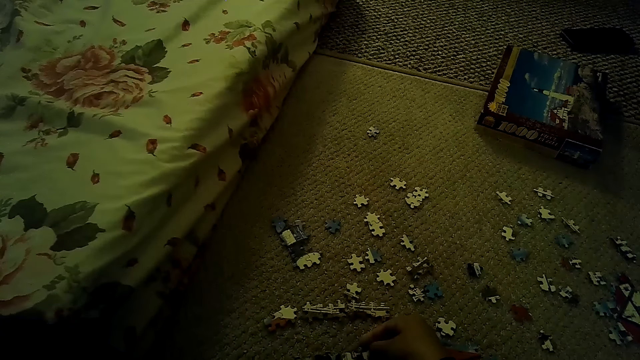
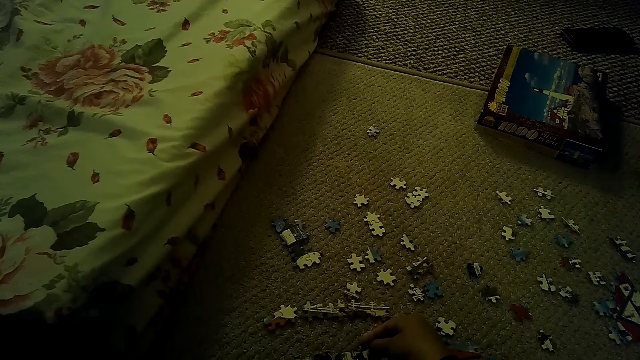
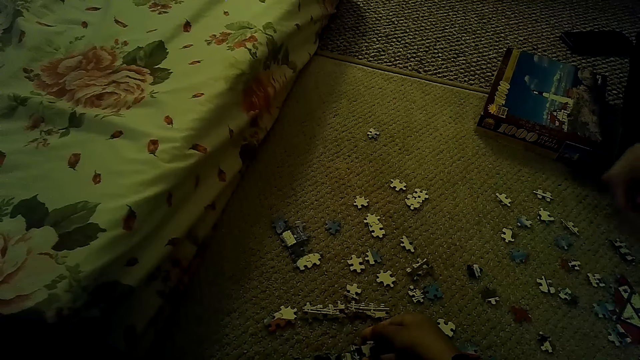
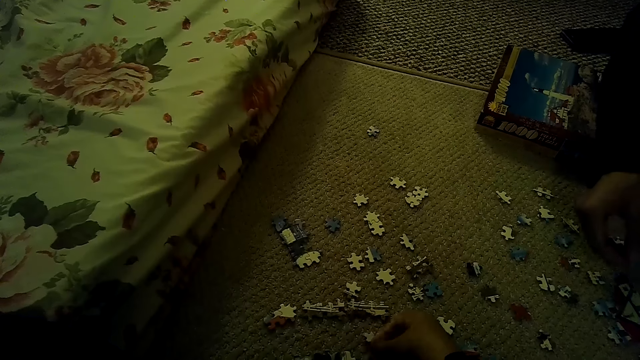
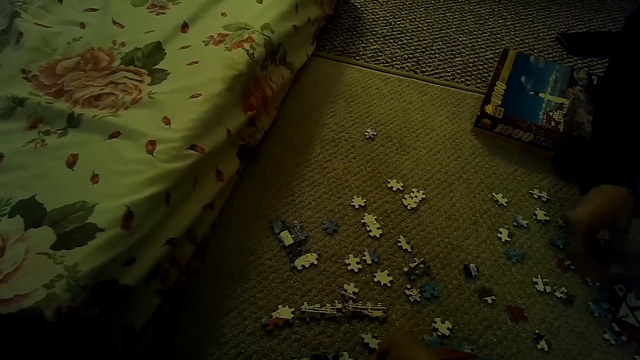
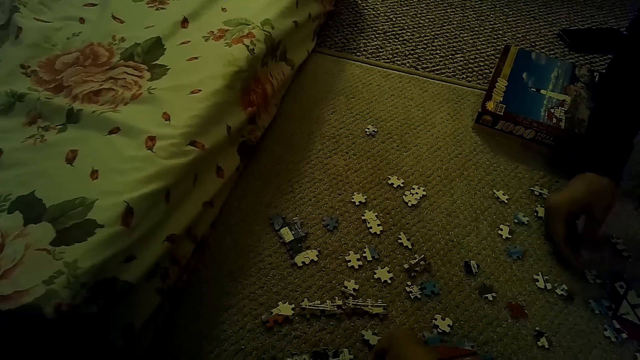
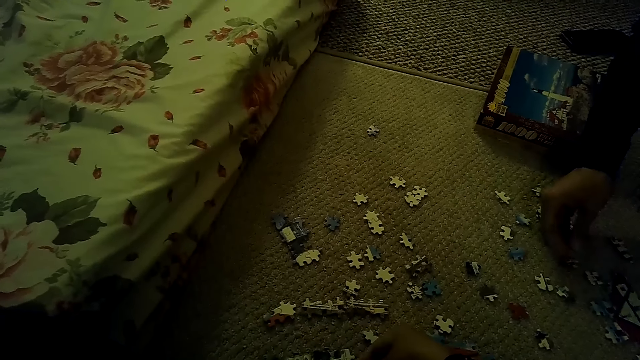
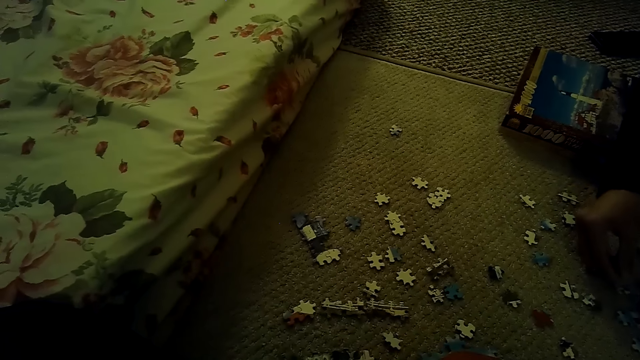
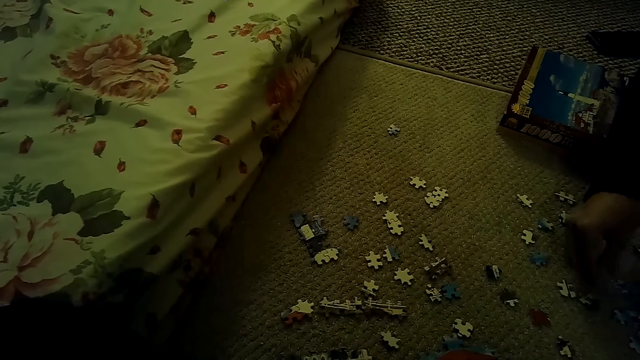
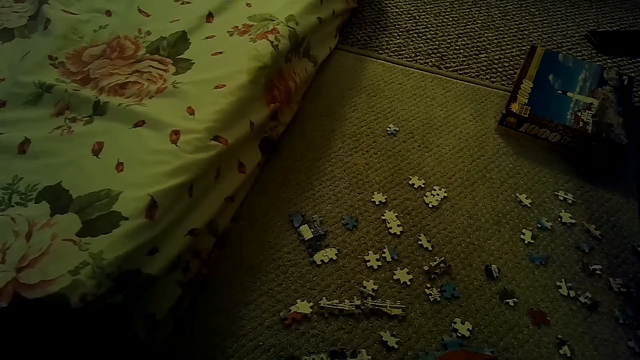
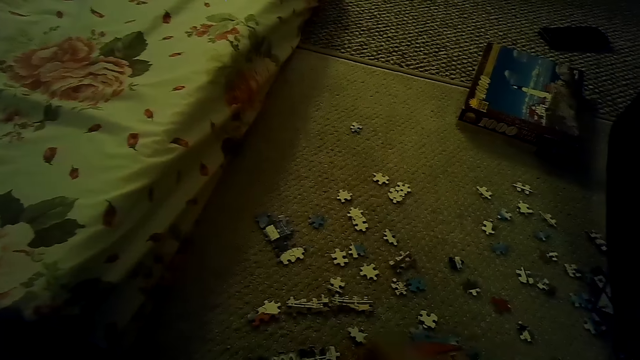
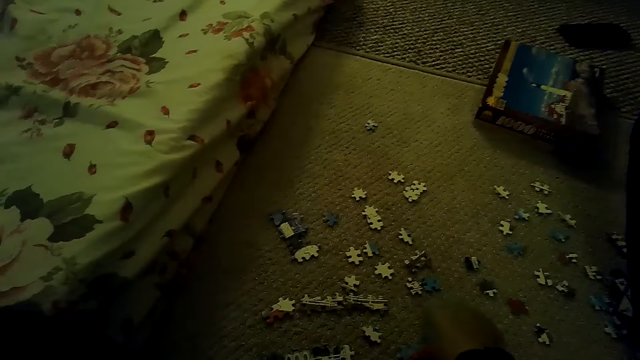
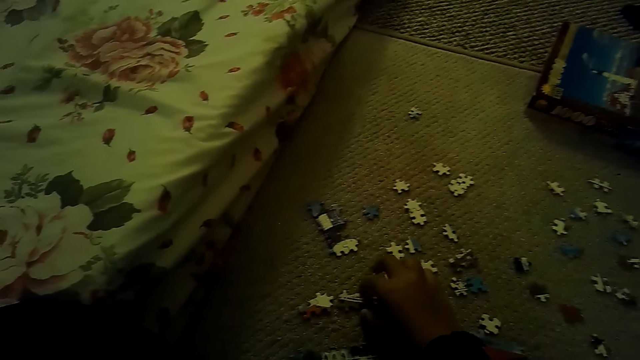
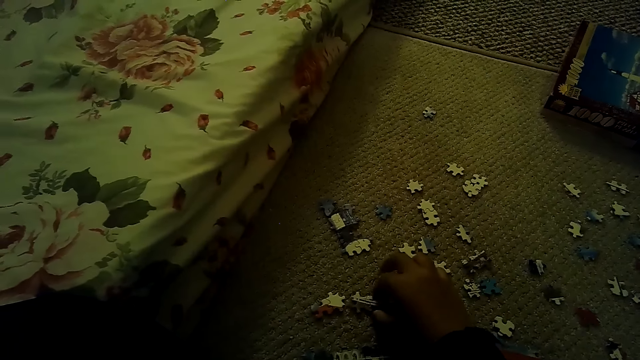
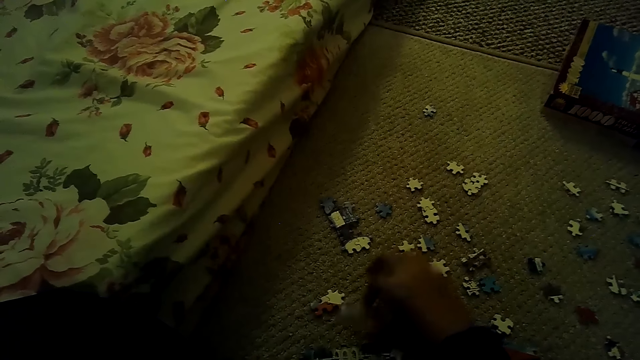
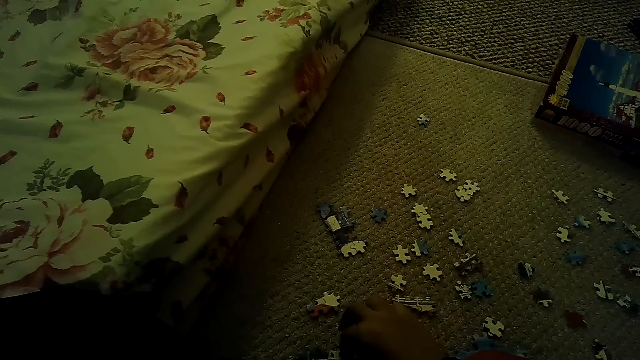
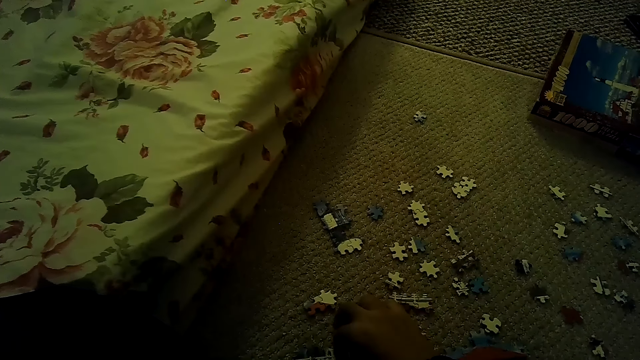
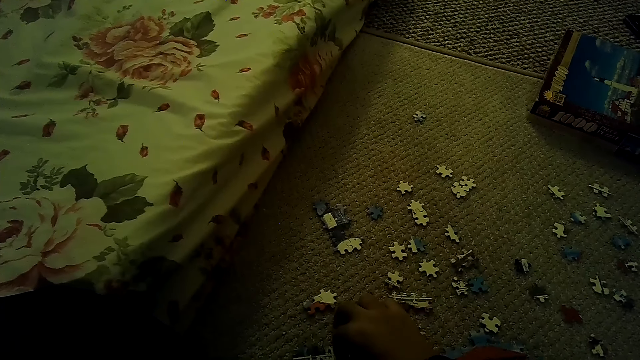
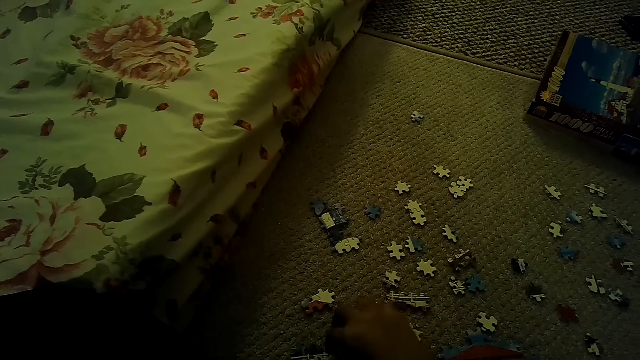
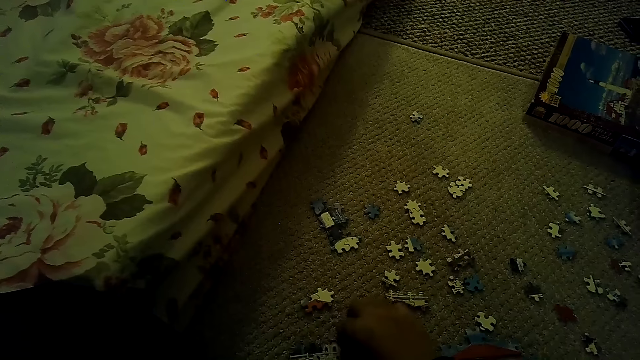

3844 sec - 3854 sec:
The camera wearer picks up the puzzle pieces.

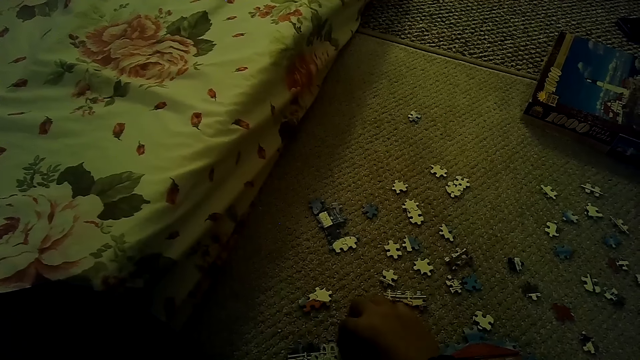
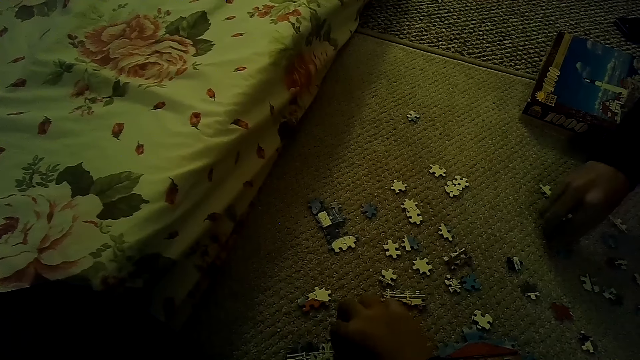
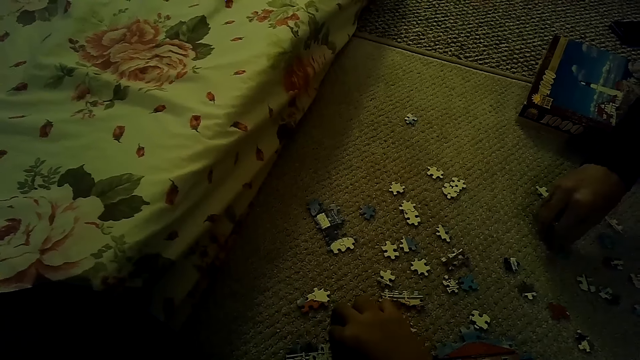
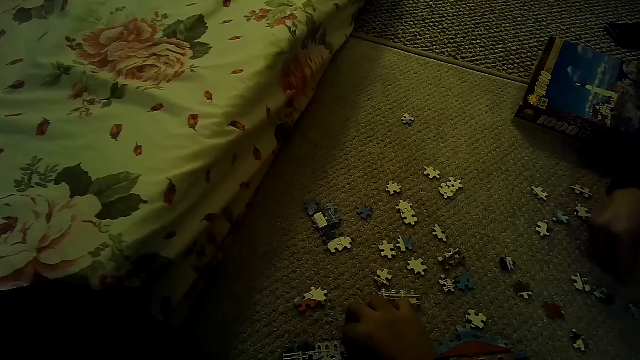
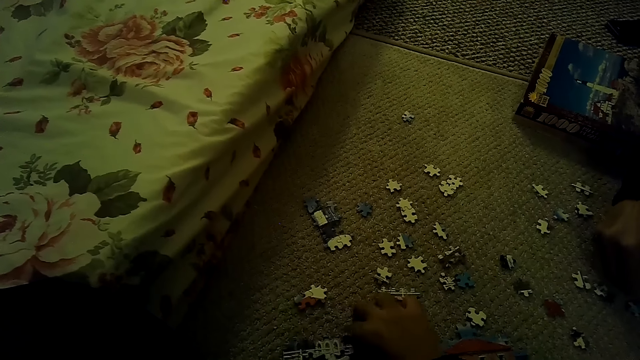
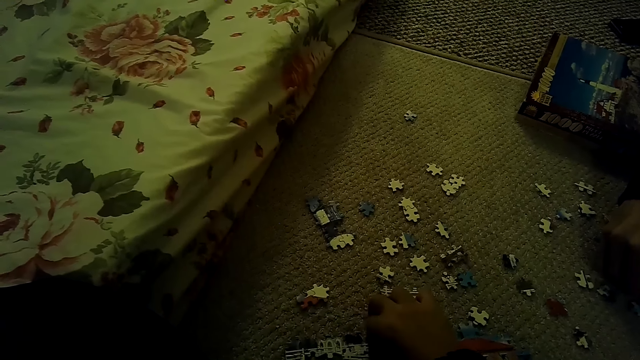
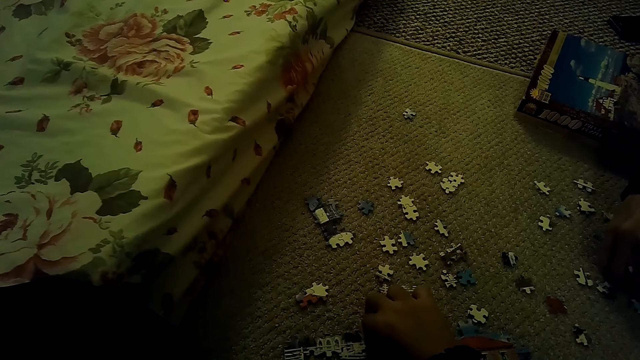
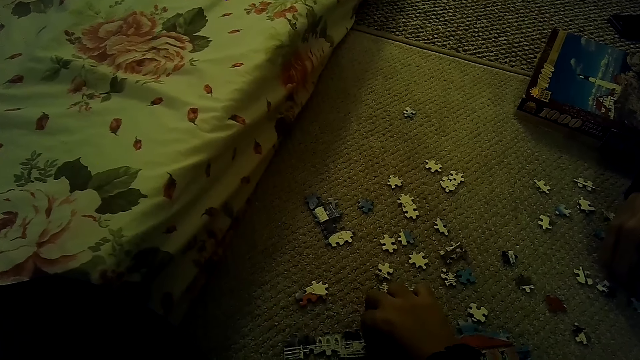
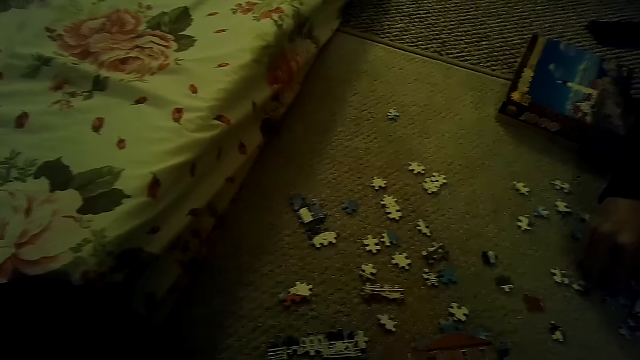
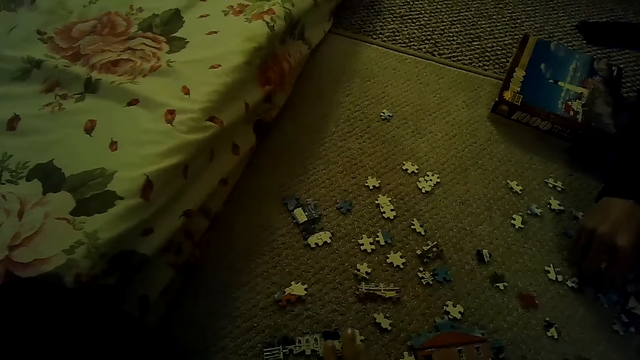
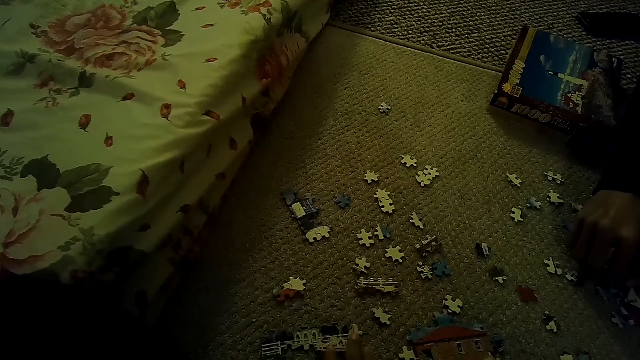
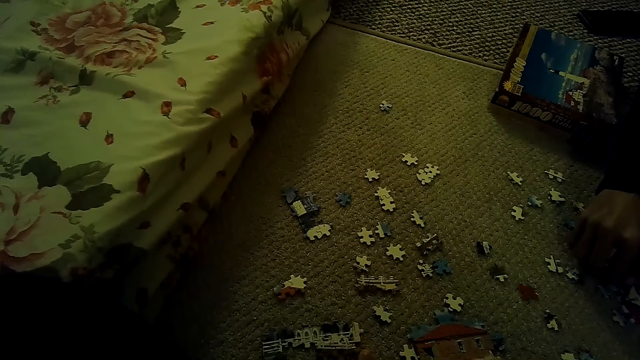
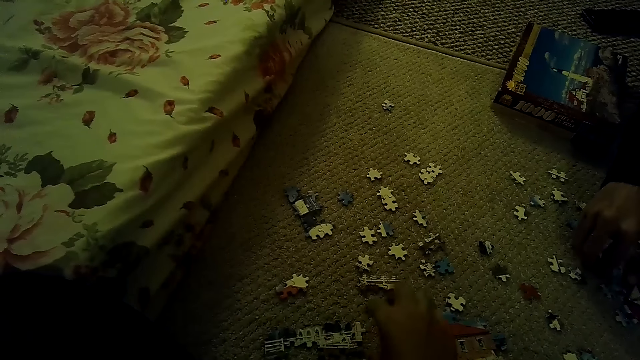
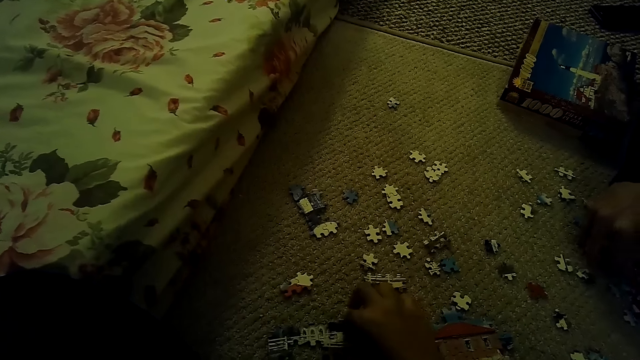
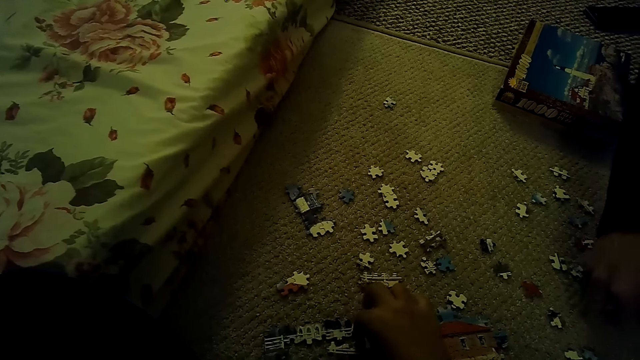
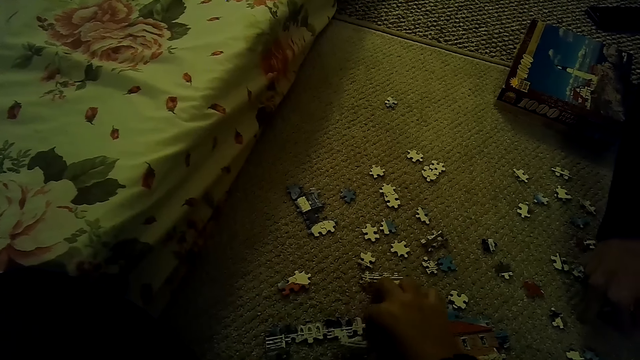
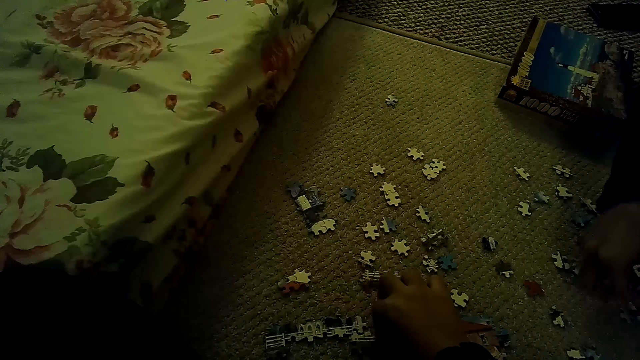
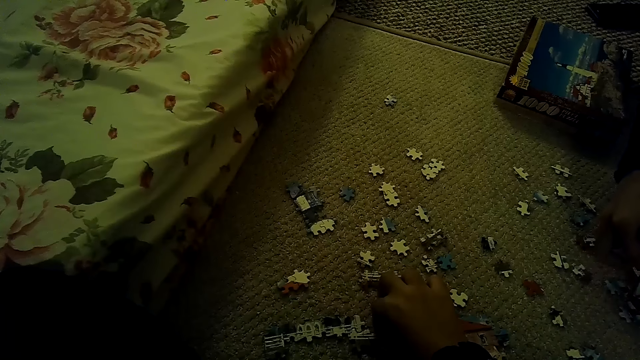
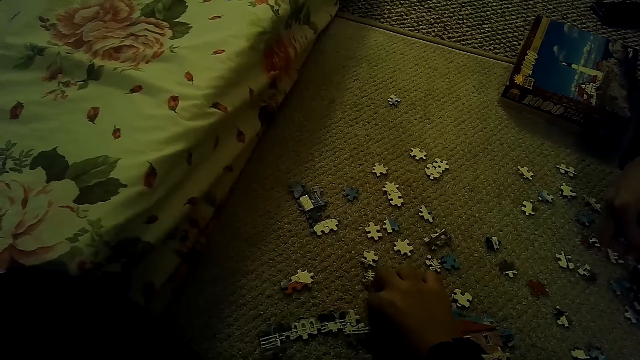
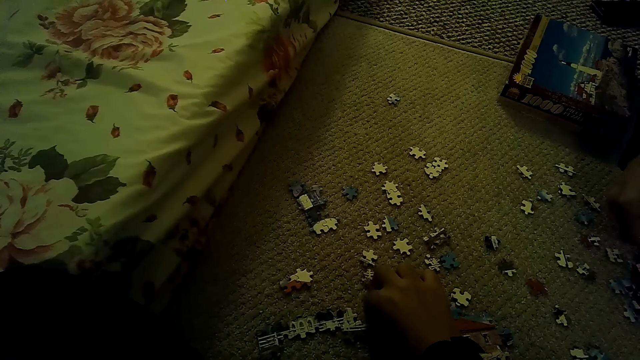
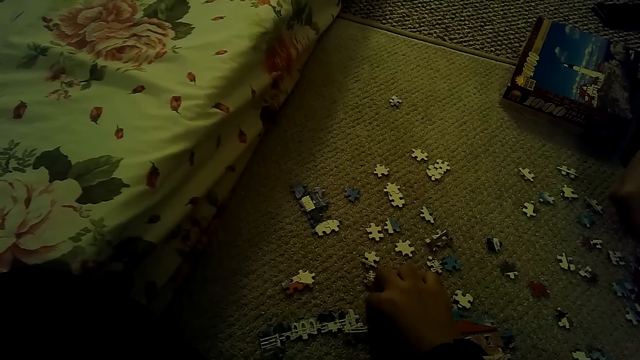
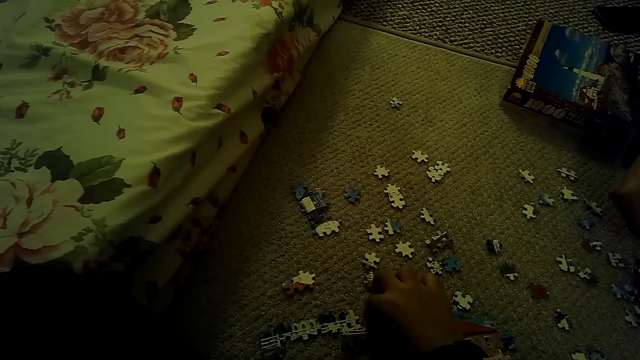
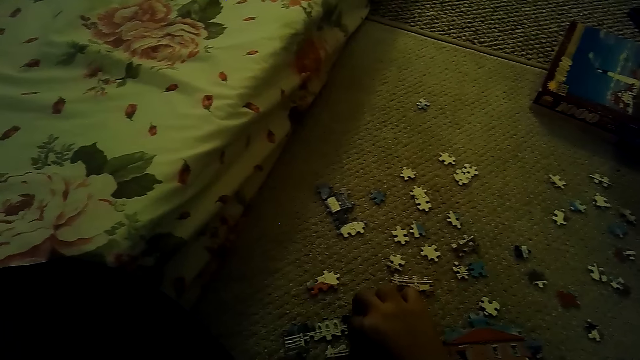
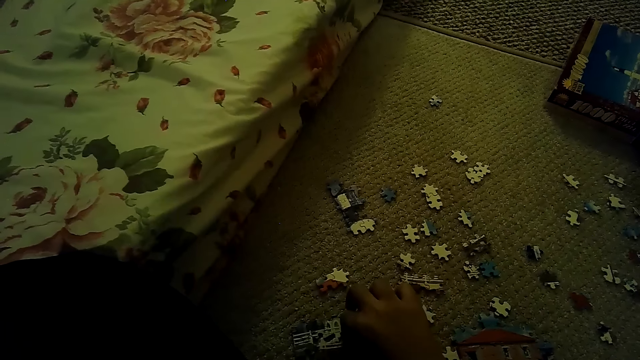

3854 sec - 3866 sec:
A person picks up a puzzle piece. The camera wearer picks up the puzzle pieces. The person picks up a puzzle piece.
